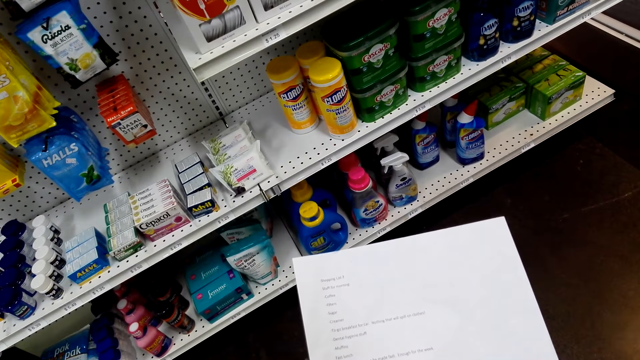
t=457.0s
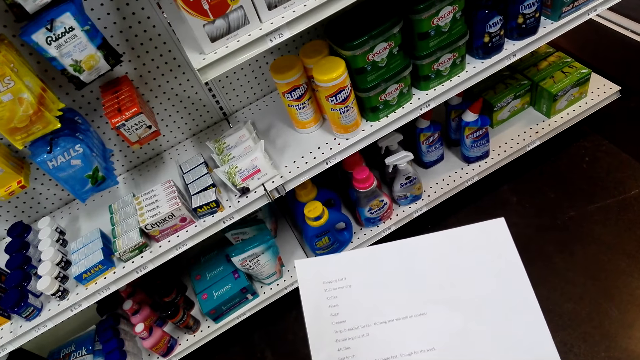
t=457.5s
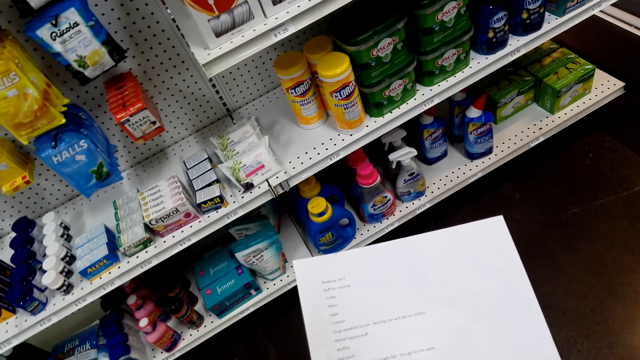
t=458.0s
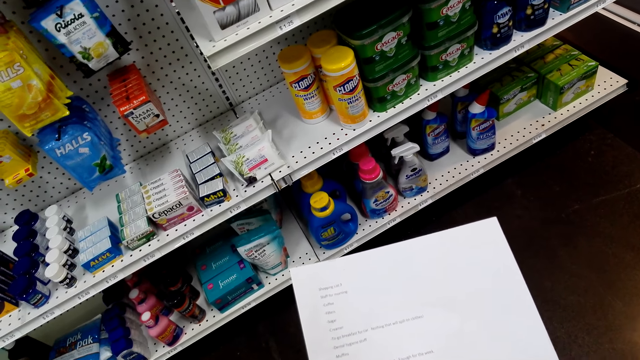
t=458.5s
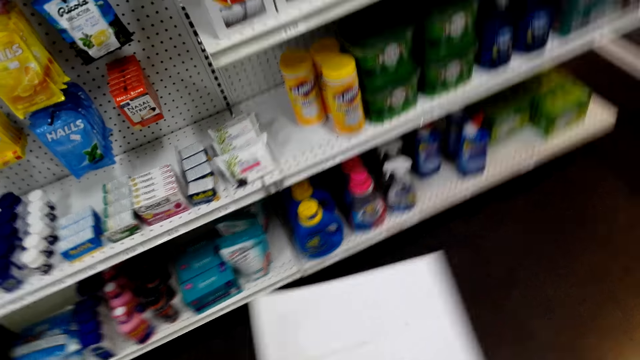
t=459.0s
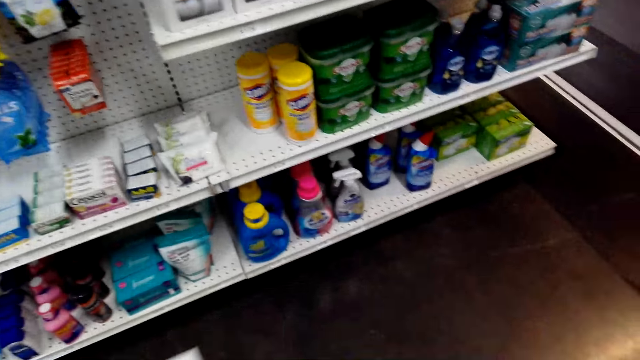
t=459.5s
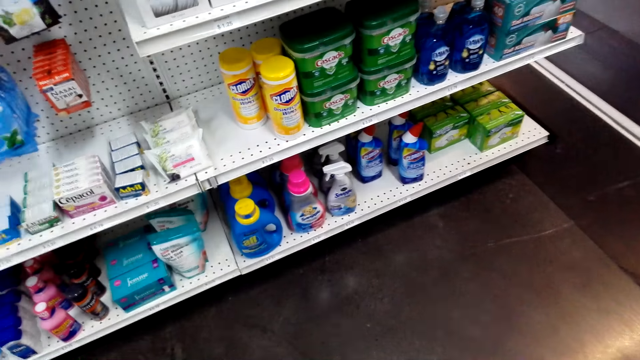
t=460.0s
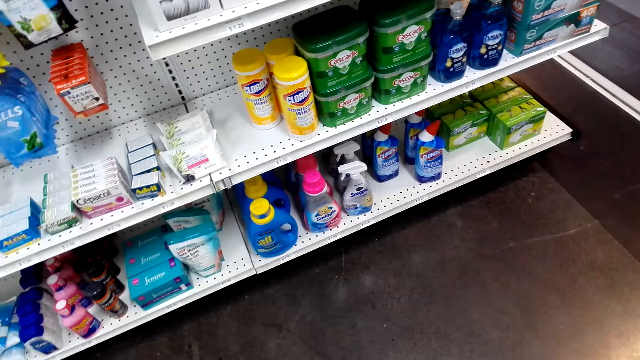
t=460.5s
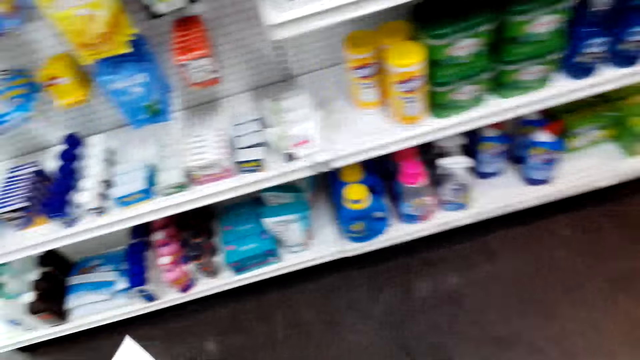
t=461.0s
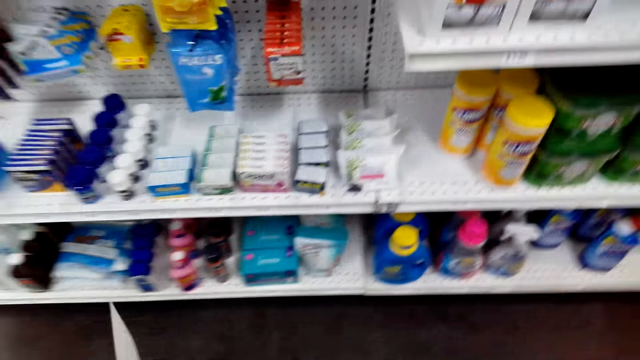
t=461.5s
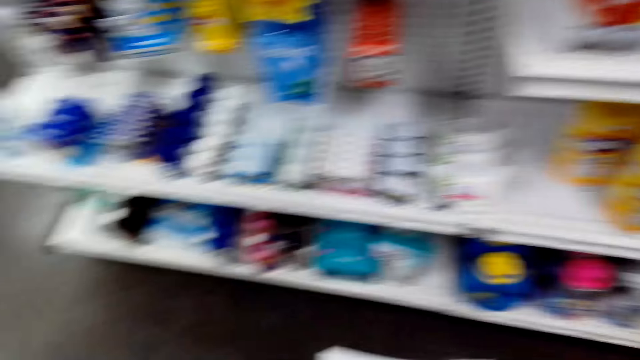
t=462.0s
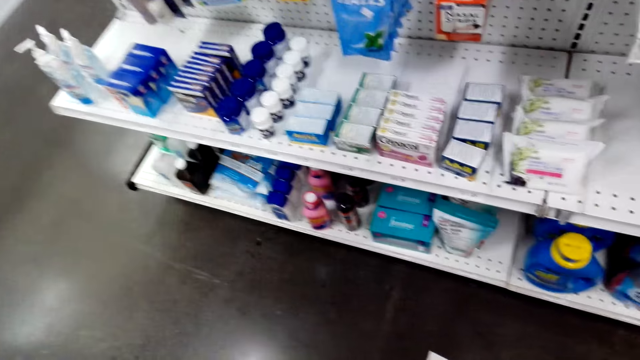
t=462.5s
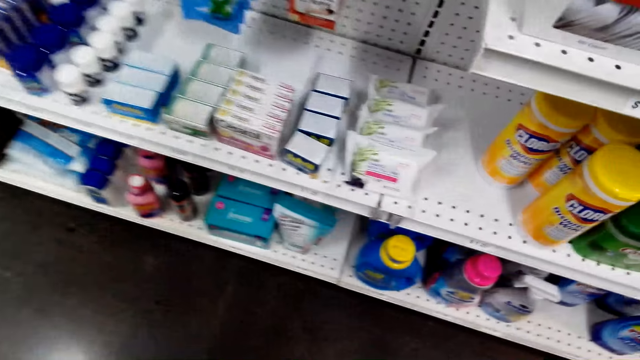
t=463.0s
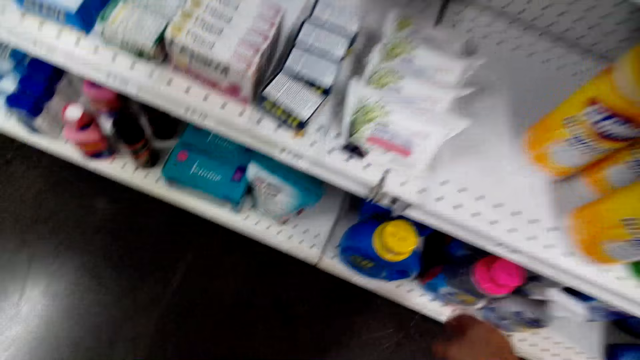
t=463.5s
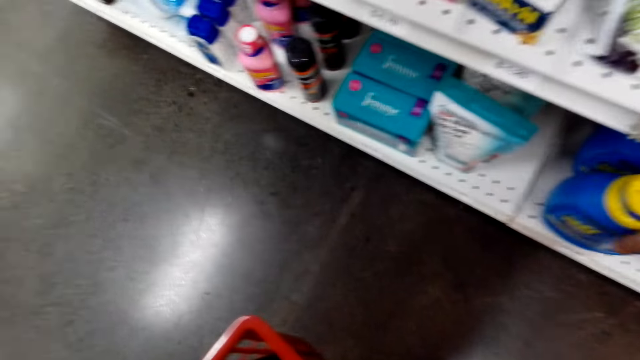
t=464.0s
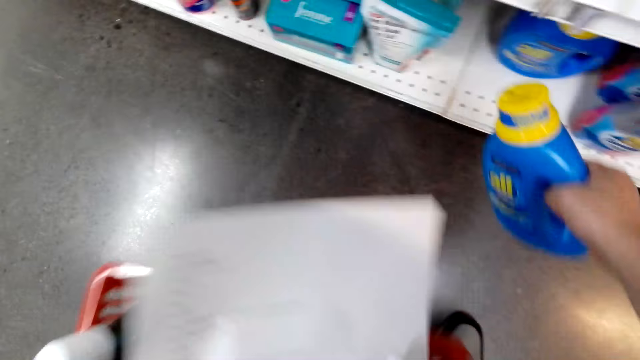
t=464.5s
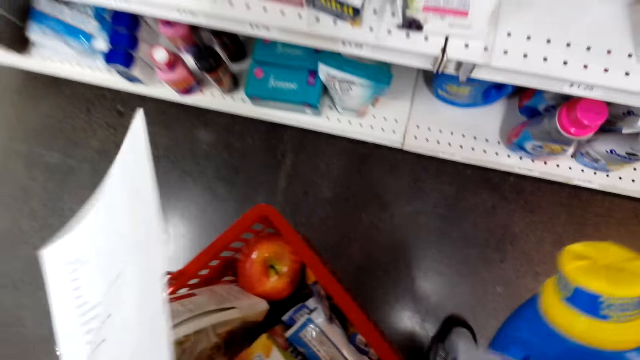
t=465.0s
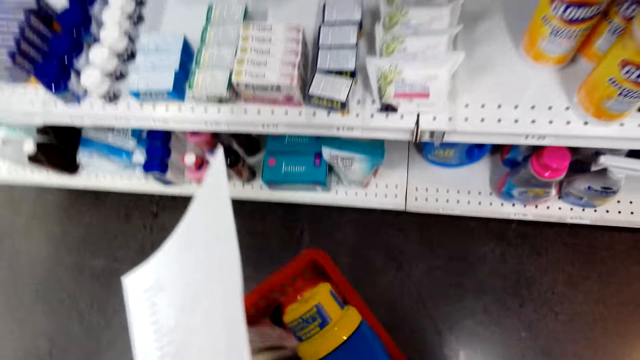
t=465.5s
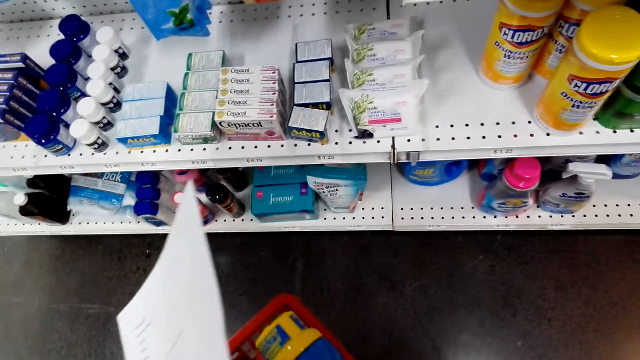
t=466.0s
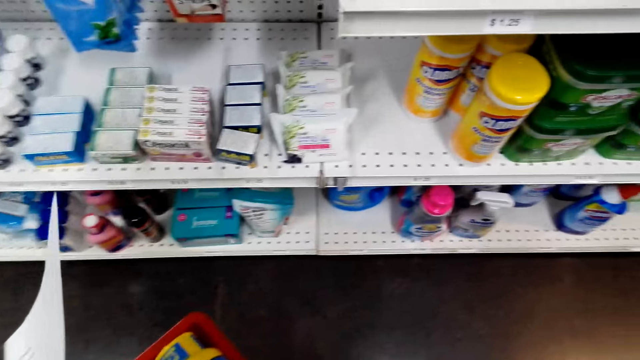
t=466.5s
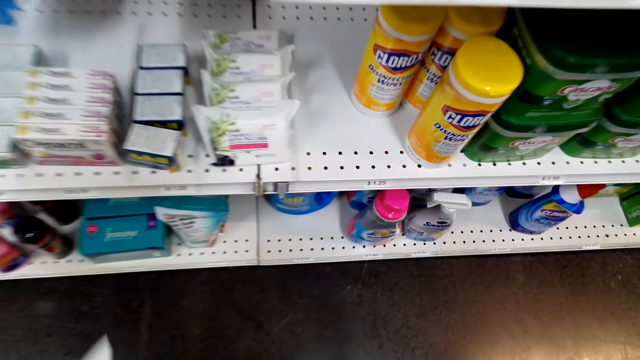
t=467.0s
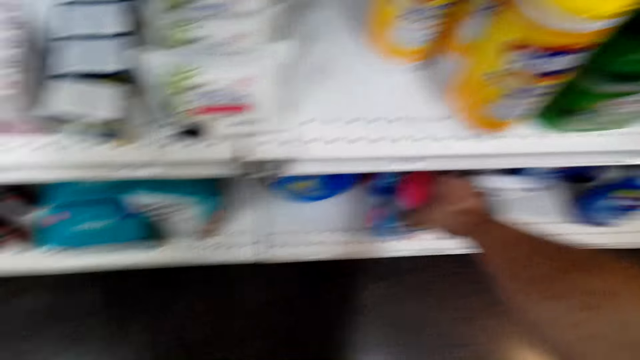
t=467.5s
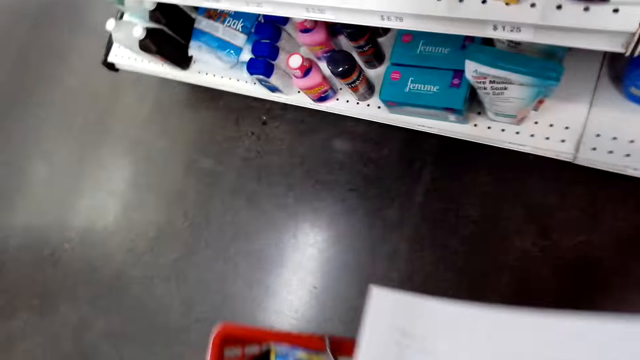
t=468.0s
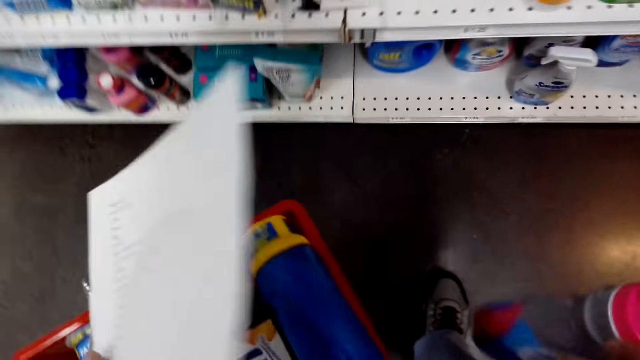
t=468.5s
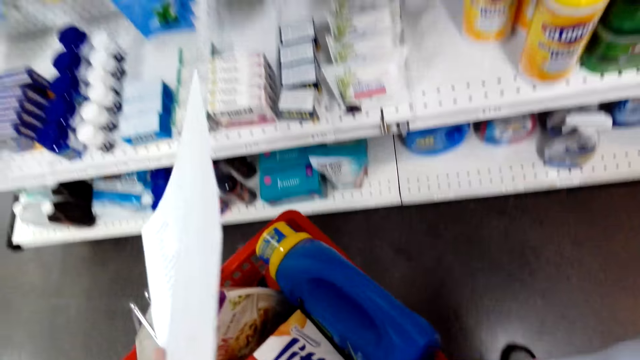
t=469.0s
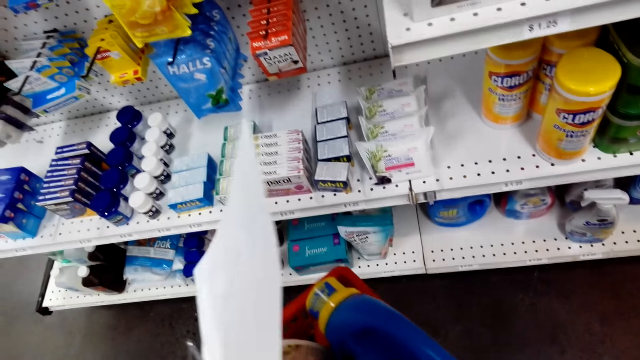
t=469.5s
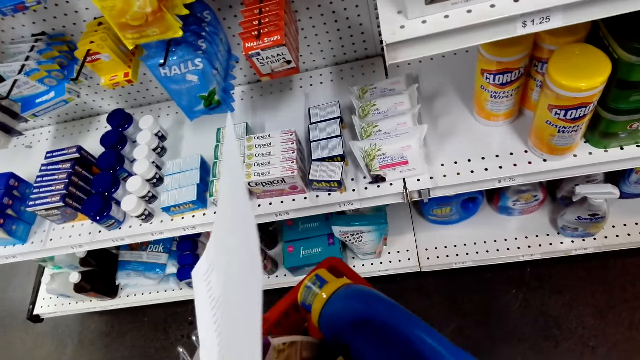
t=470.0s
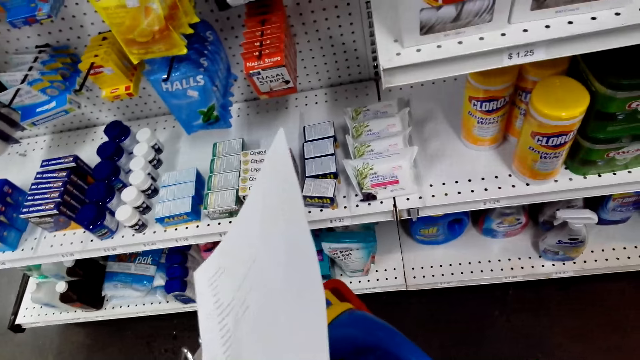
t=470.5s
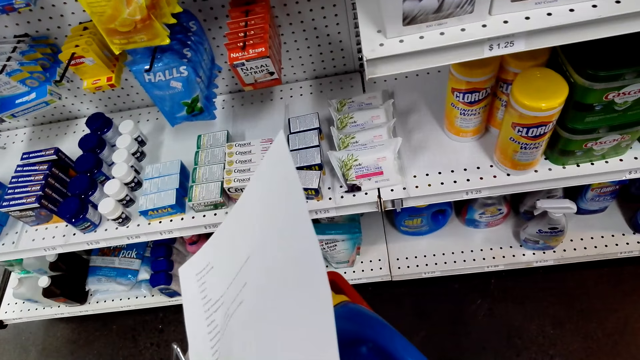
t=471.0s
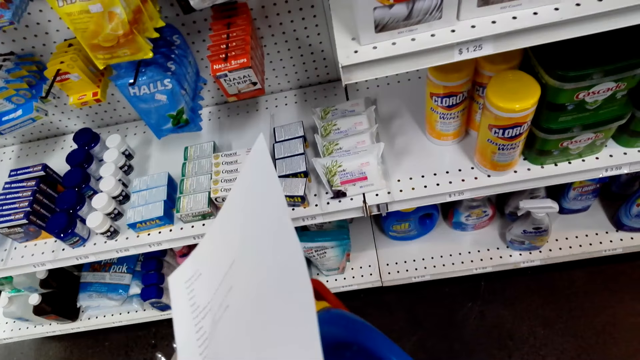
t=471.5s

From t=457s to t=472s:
The camera wearer takes a bottle and puts the bottle in the basket. They take a bottle and put the bottle in the basket.

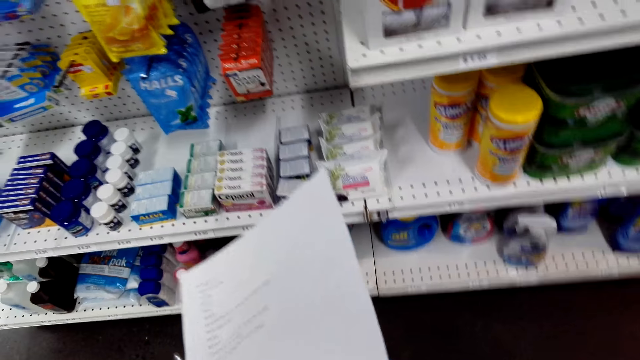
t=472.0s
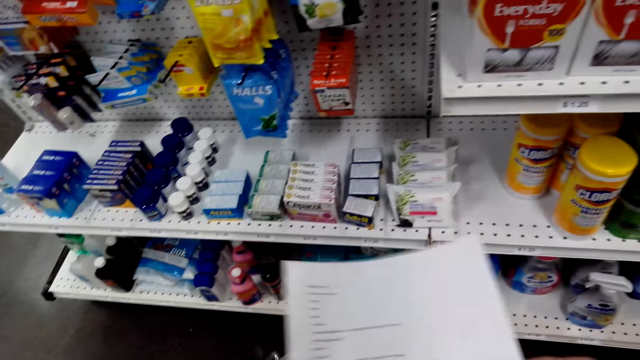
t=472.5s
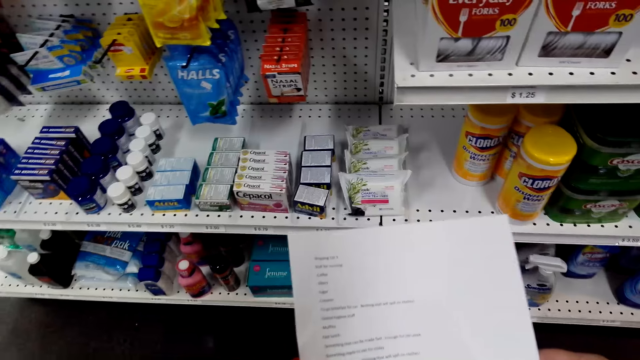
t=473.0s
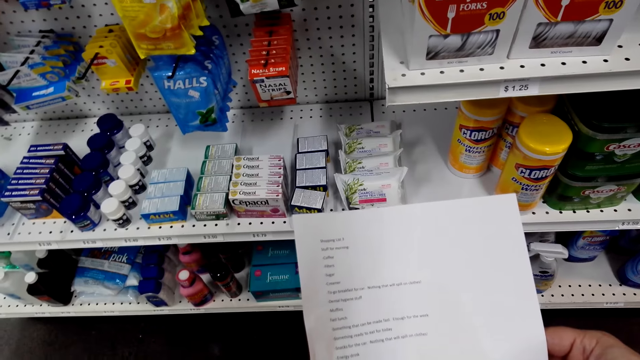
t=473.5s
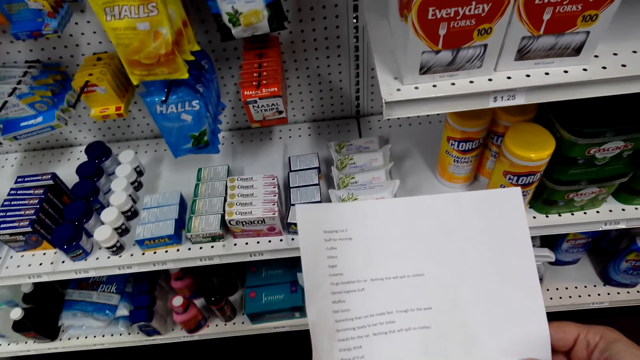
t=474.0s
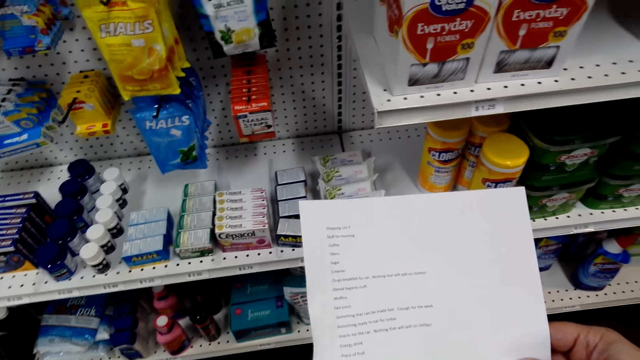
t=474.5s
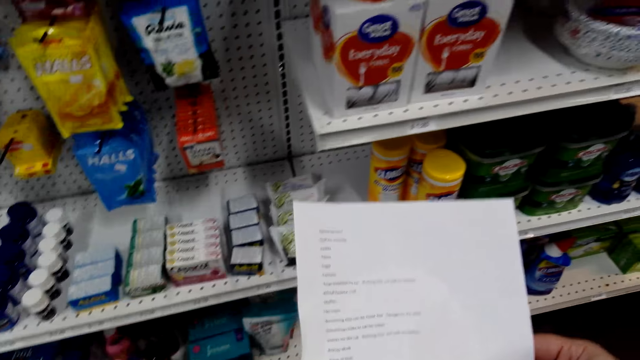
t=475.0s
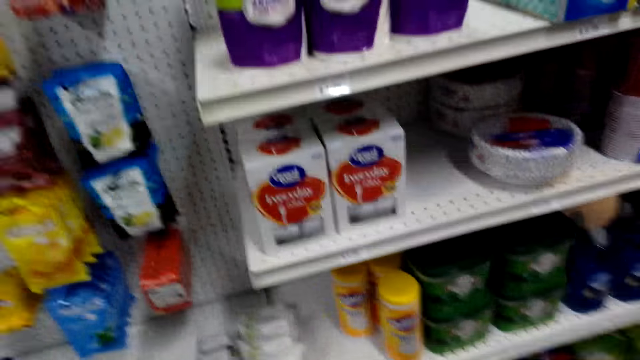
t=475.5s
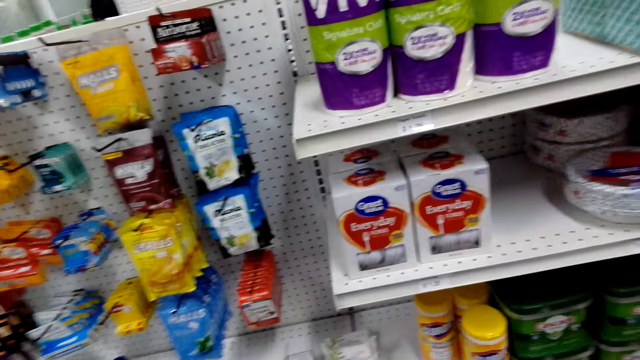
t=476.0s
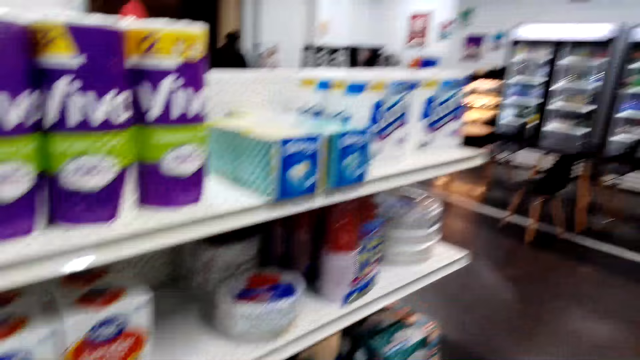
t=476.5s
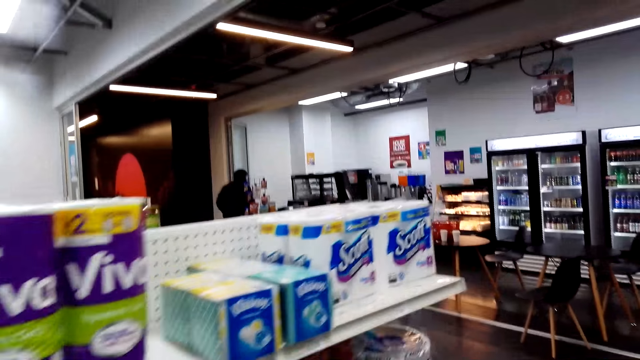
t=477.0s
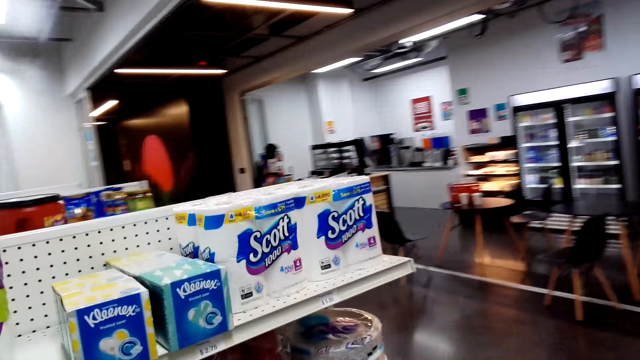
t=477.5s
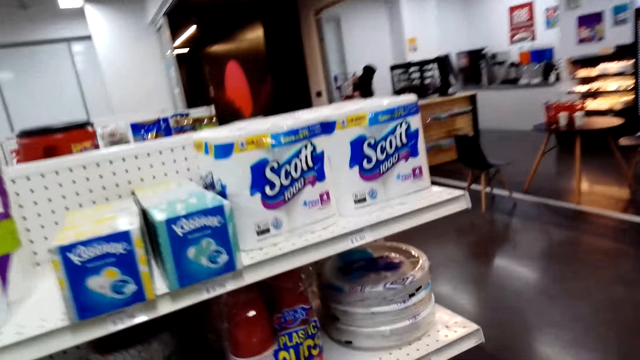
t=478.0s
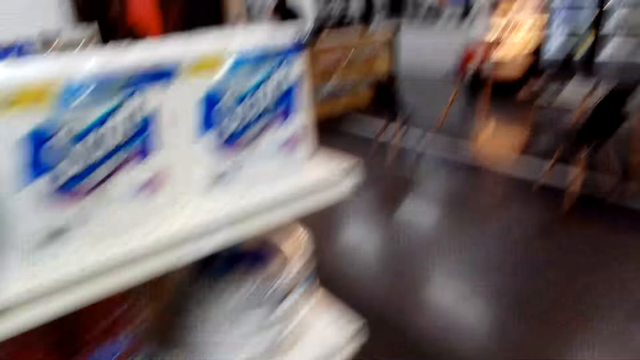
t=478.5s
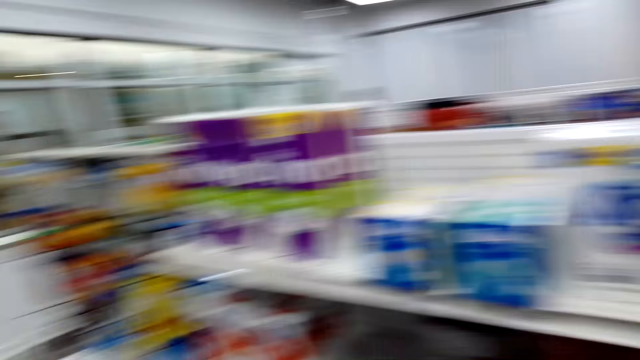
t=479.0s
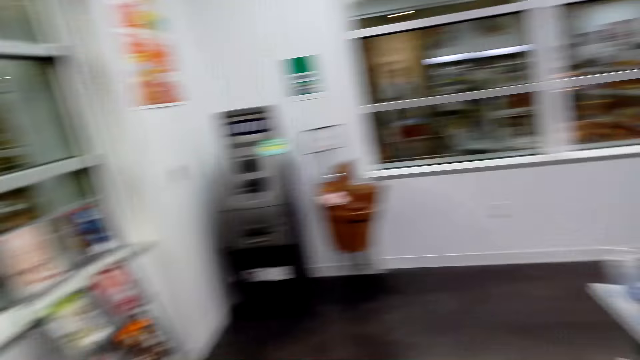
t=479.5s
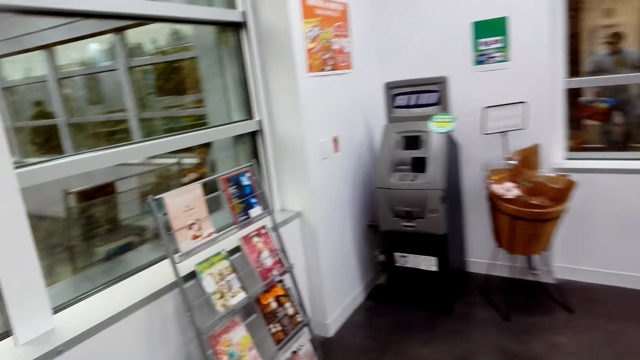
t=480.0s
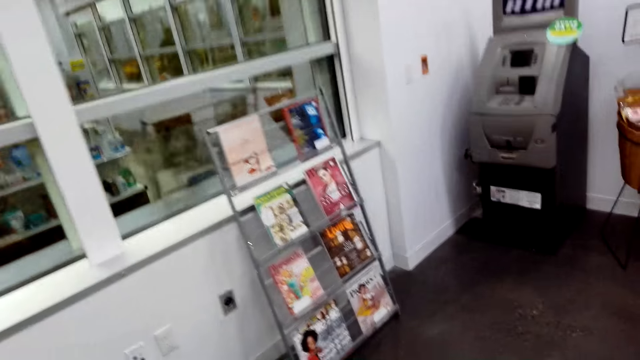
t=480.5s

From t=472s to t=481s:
The camera wearer looks at the paper. They walk around the supermarket.
